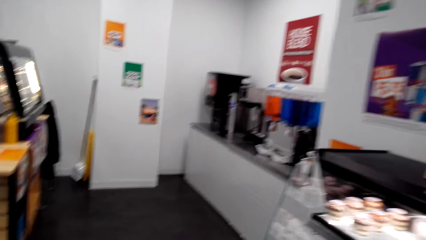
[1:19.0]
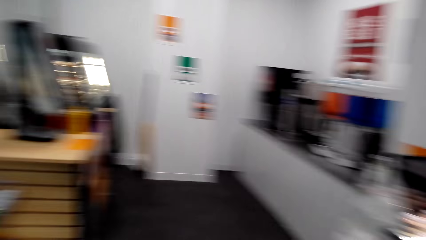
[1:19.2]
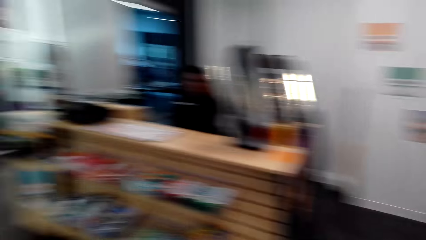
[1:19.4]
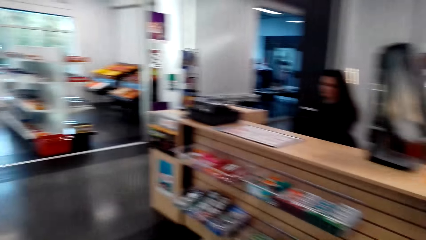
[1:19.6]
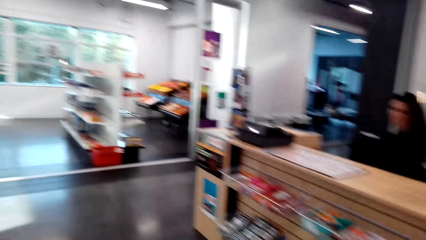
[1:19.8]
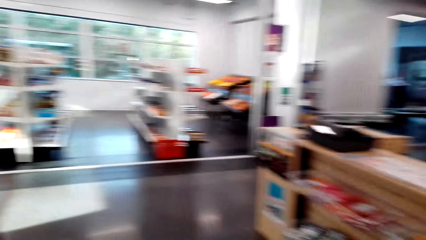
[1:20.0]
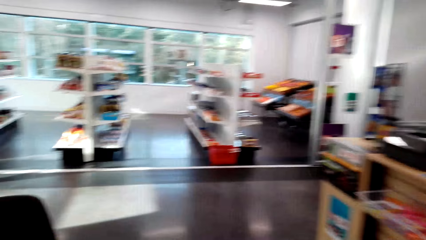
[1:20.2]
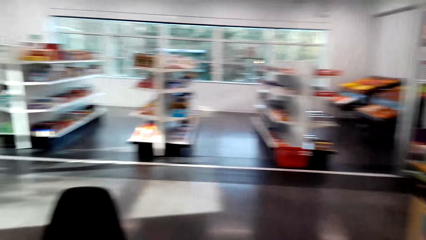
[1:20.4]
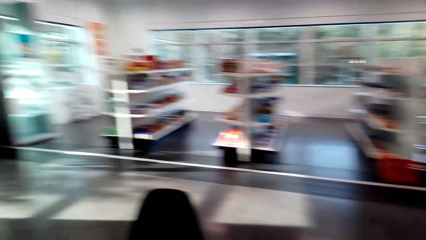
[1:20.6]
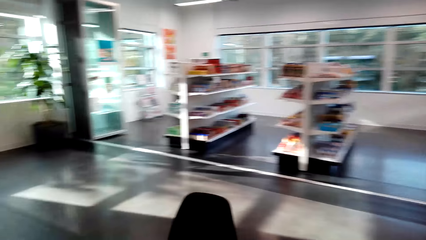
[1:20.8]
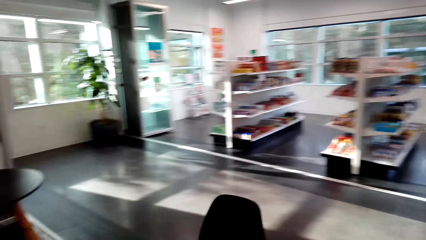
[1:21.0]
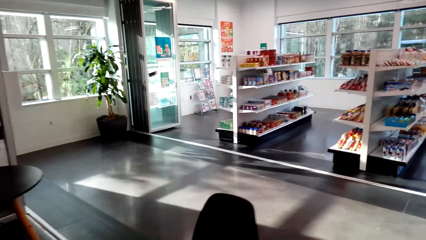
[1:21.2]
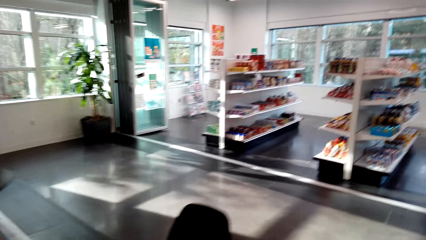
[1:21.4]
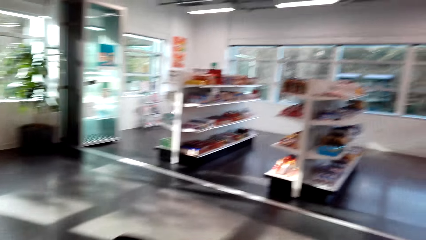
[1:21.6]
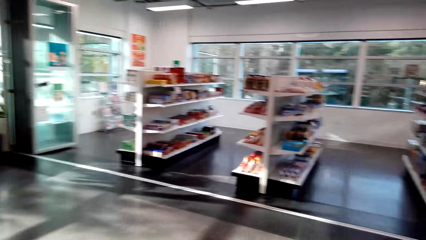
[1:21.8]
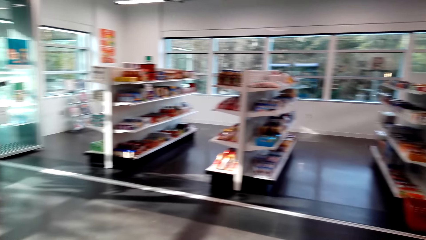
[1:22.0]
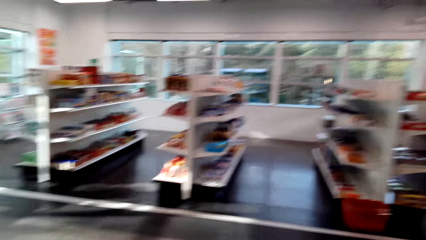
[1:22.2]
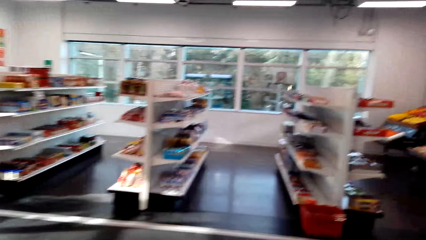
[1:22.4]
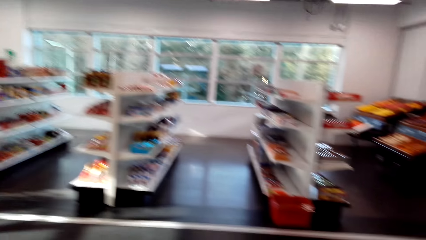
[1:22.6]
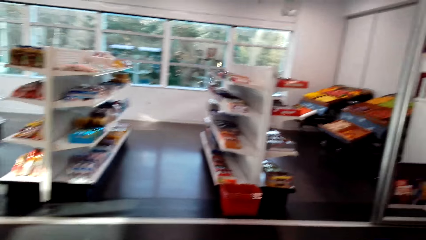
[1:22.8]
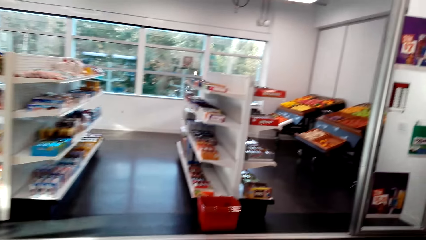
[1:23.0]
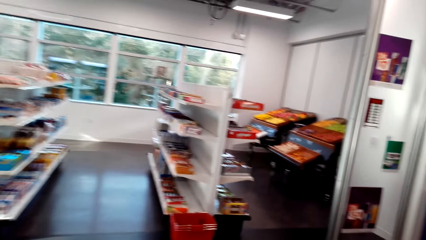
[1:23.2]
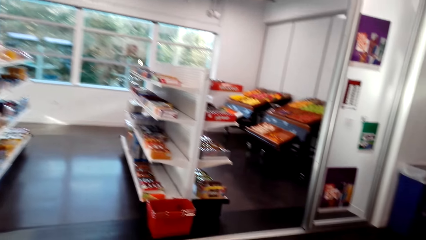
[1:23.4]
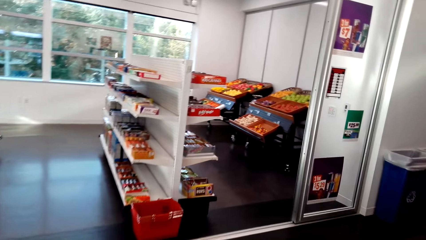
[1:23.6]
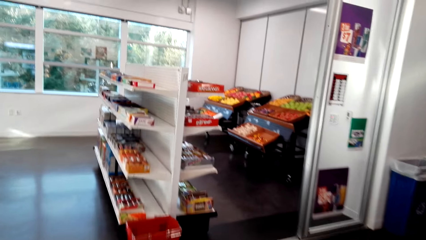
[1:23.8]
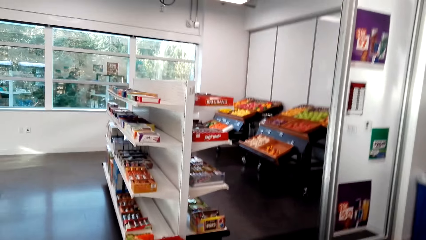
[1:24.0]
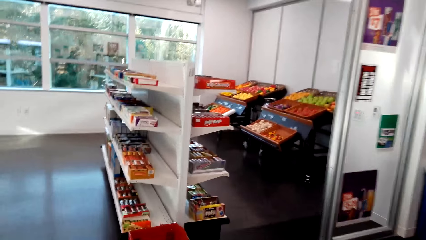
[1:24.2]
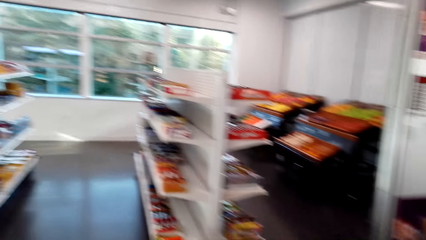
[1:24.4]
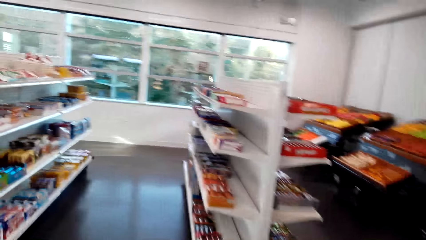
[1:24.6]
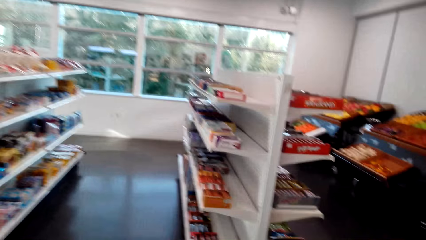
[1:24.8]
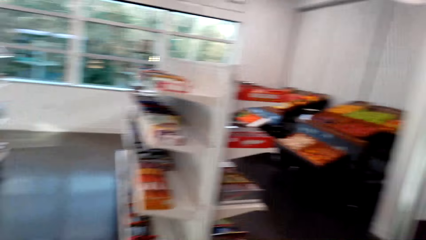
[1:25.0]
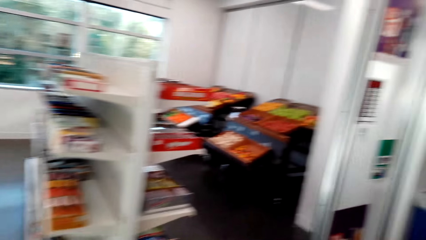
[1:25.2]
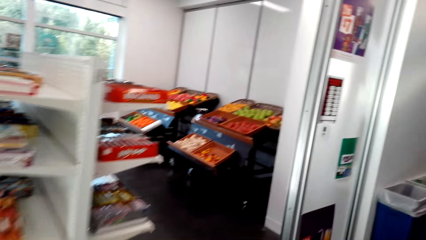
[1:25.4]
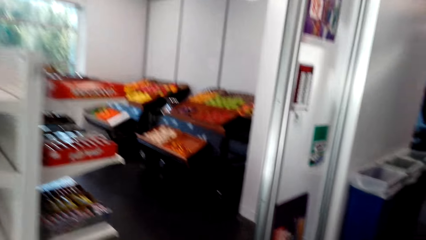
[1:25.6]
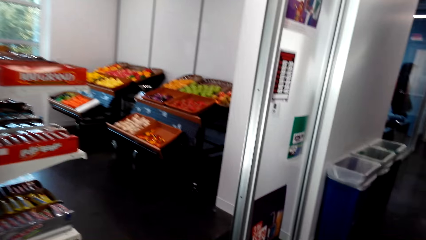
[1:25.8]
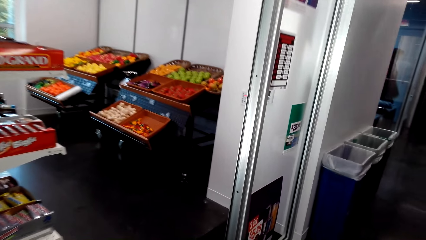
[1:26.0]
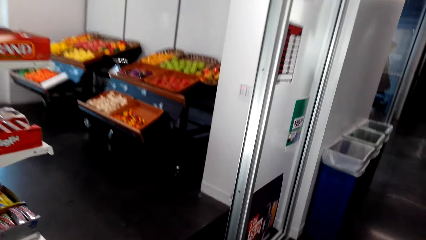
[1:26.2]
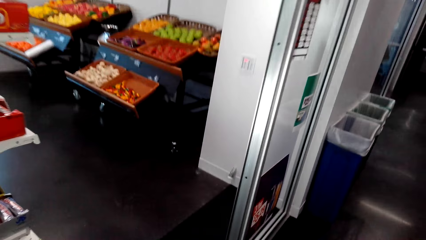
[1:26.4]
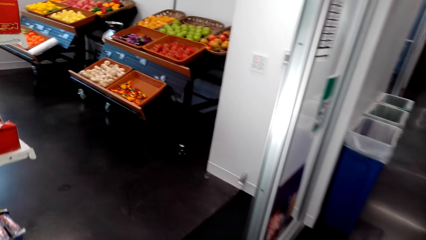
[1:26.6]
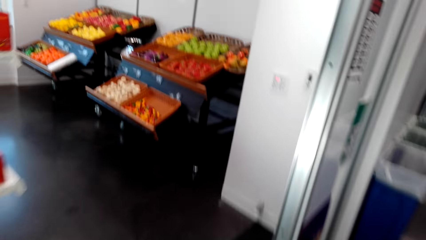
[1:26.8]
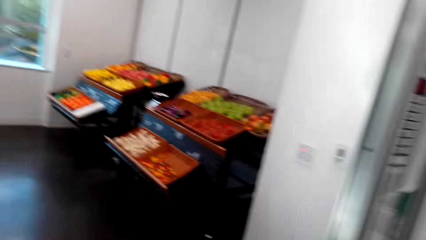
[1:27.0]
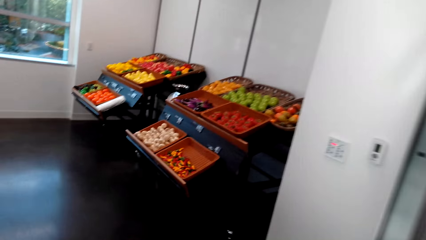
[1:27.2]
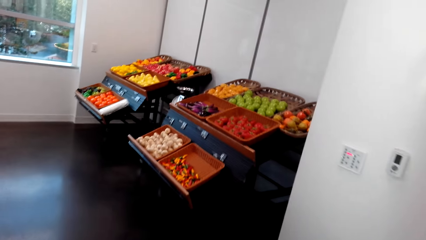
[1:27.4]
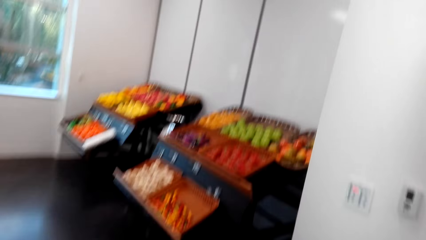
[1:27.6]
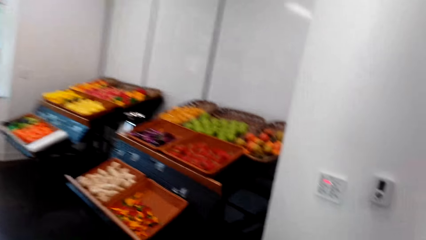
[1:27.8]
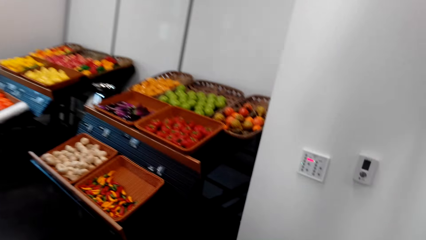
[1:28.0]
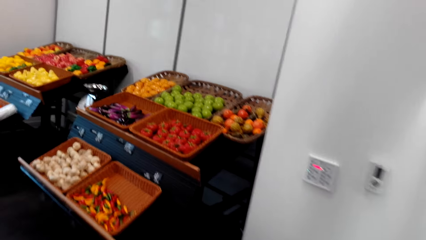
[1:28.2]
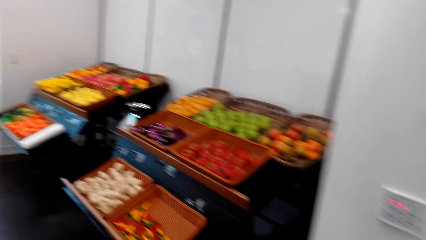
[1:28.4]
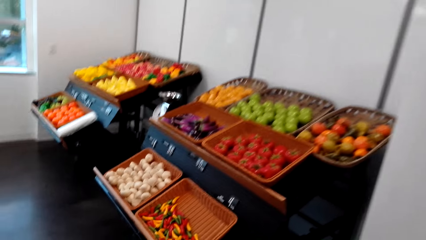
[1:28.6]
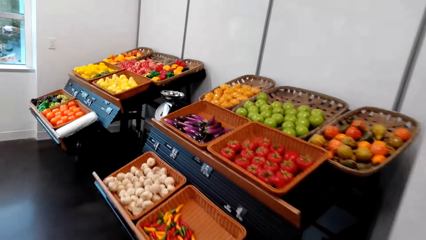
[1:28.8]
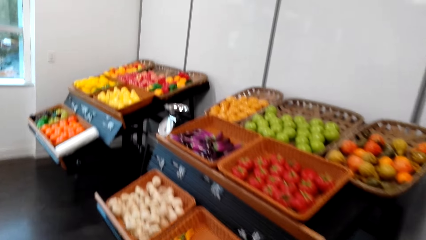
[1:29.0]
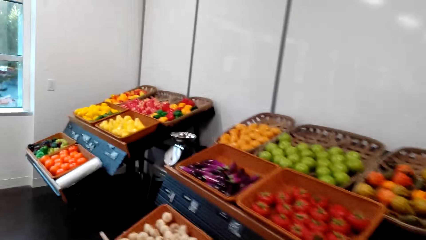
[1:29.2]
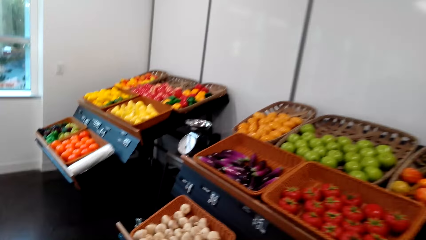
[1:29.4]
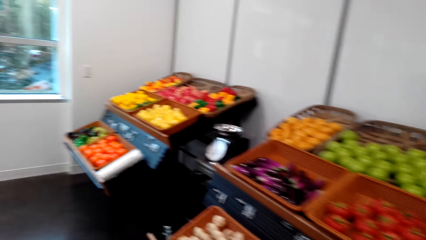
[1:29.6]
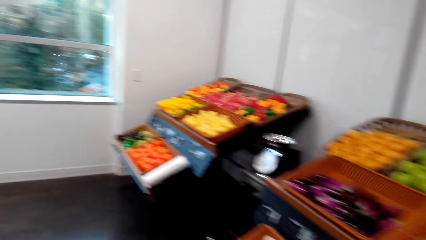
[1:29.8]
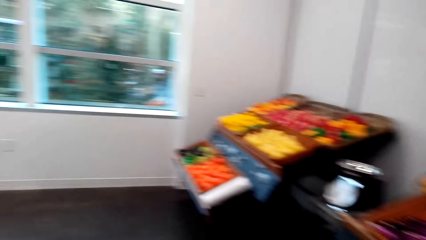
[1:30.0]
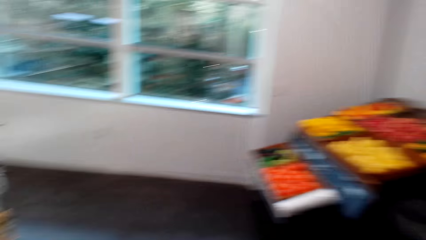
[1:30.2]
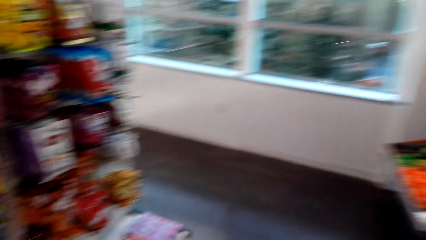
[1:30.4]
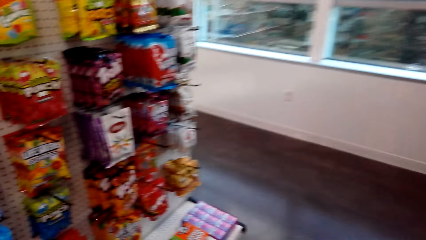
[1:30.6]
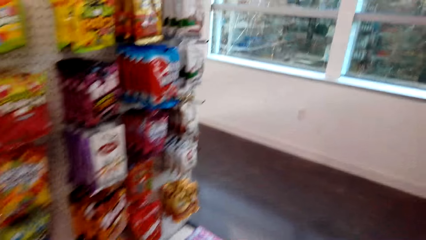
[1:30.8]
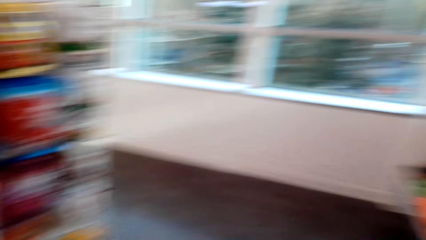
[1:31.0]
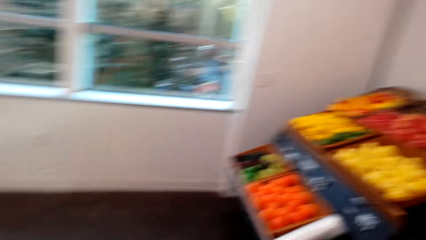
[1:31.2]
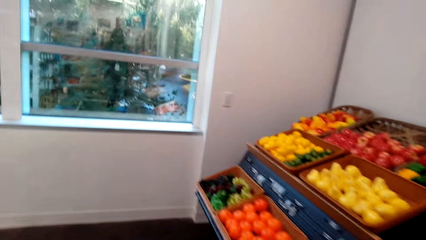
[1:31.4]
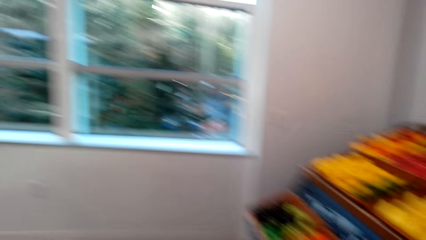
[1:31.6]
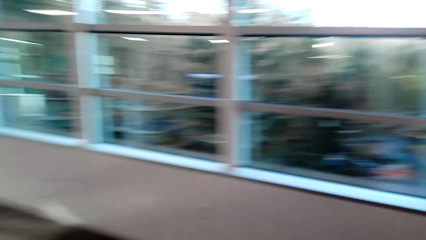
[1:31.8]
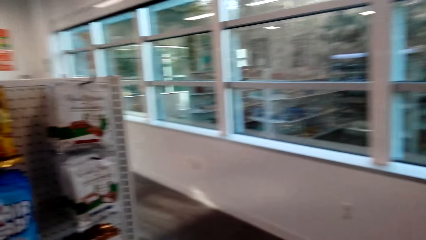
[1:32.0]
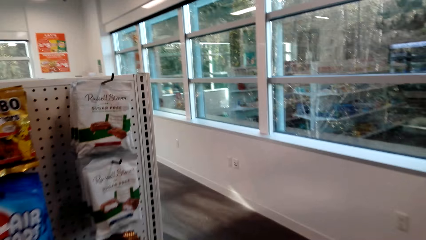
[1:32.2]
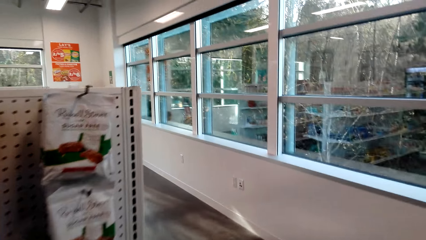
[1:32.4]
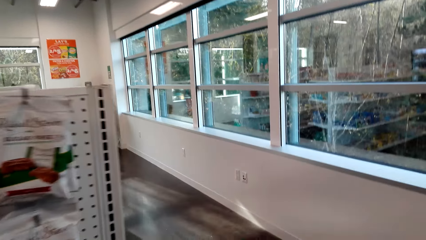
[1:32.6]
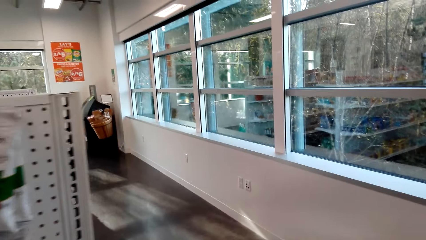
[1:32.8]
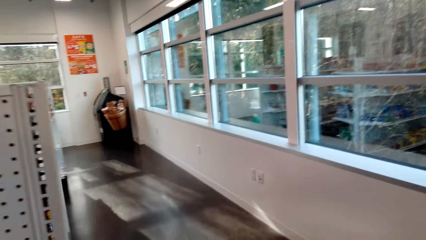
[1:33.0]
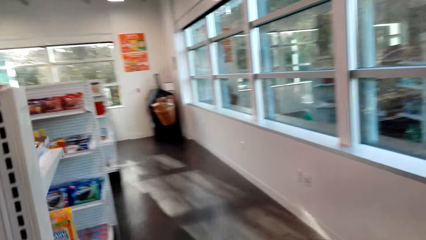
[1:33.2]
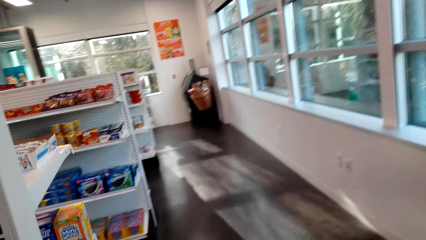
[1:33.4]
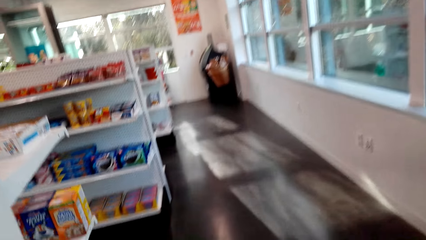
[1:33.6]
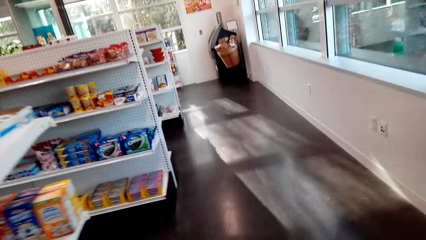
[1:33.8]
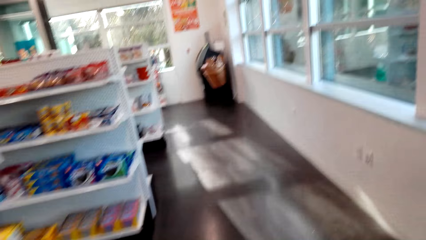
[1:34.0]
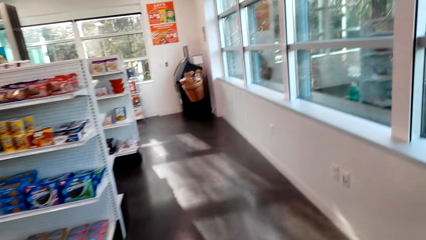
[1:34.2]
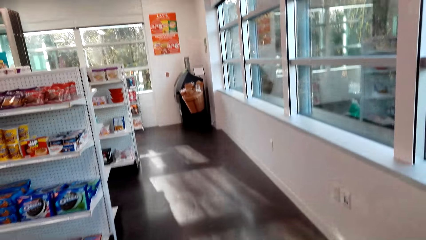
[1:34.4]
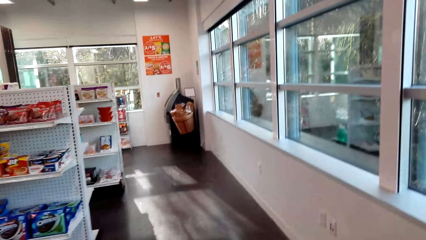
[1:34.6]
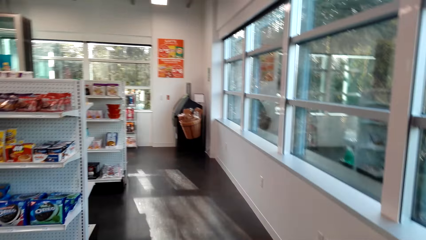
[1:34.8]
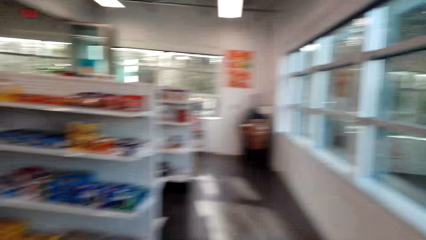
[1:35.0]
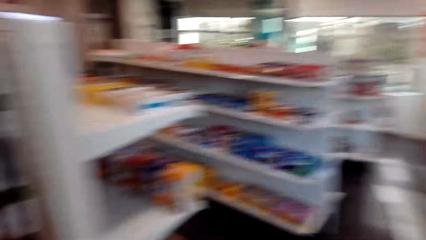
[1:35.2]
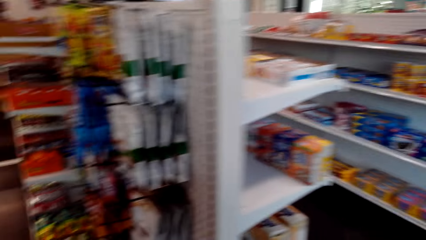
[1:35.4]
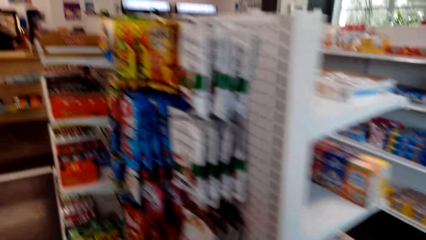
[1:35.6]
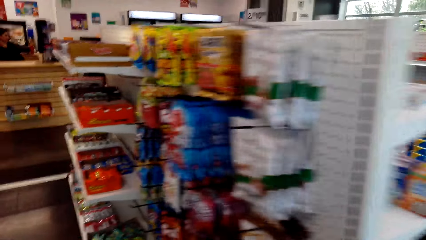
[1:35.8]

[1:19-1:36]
The lady sits at the counter.
